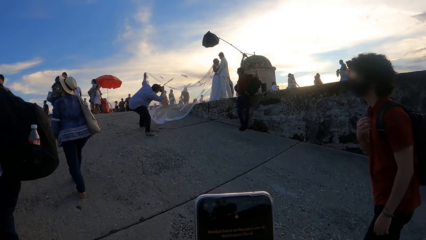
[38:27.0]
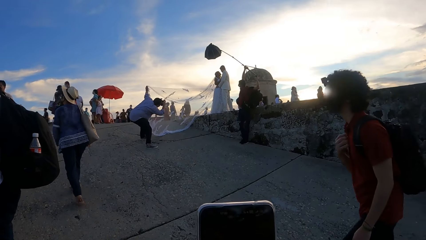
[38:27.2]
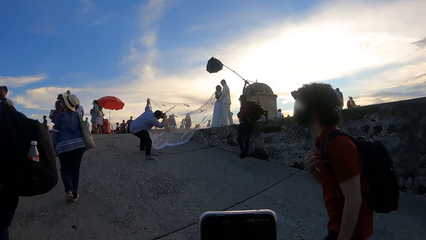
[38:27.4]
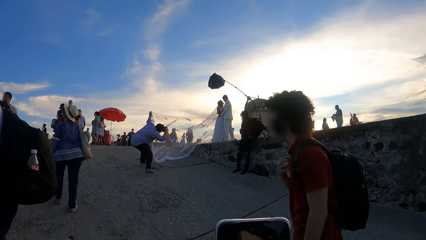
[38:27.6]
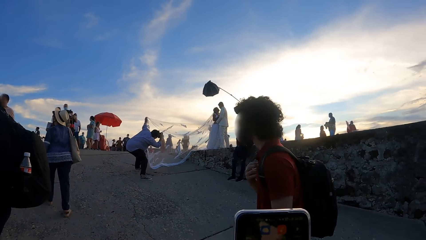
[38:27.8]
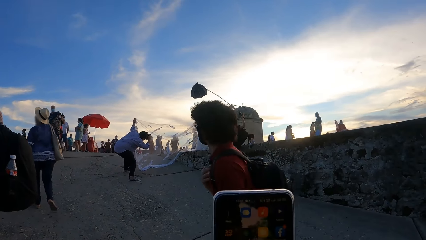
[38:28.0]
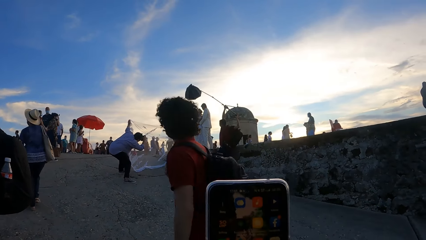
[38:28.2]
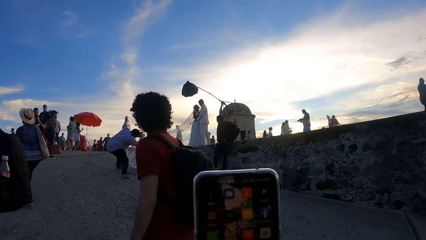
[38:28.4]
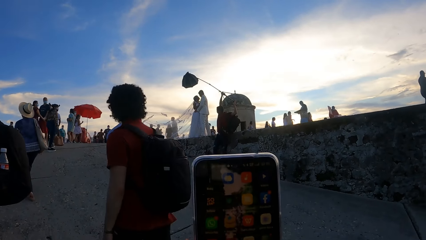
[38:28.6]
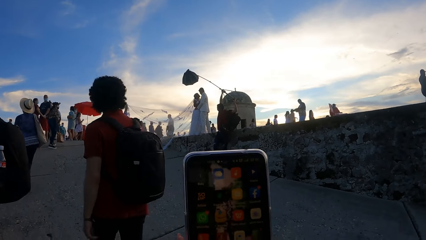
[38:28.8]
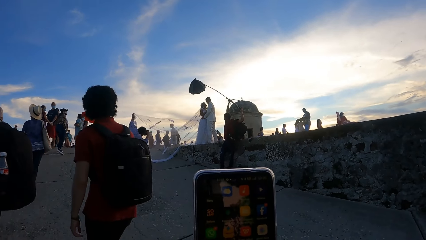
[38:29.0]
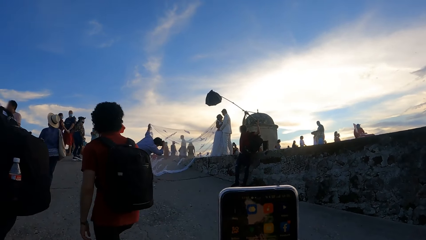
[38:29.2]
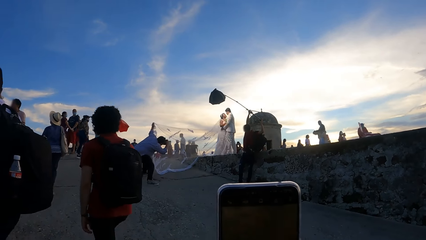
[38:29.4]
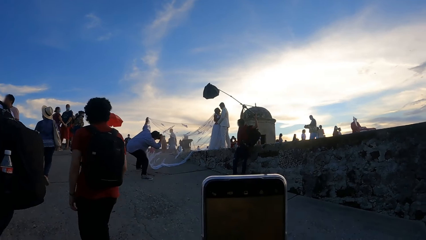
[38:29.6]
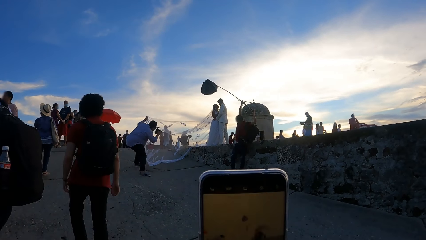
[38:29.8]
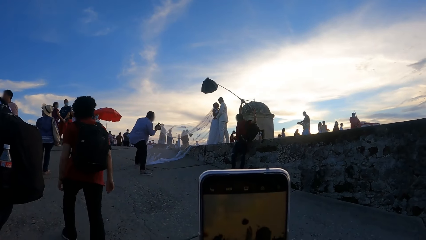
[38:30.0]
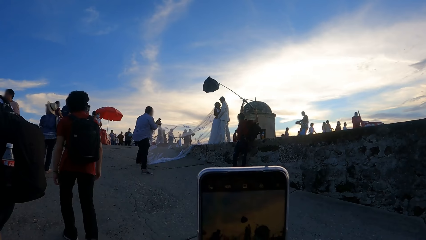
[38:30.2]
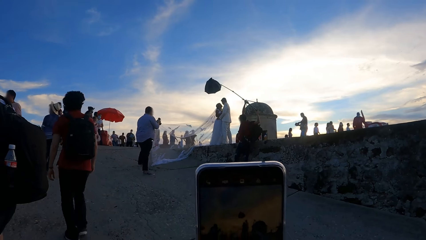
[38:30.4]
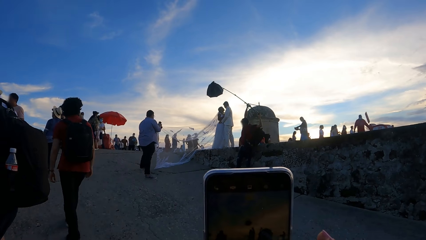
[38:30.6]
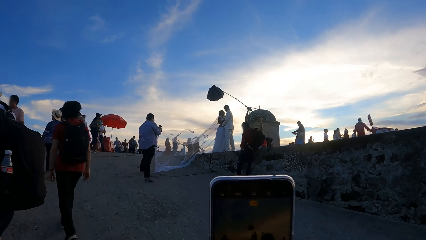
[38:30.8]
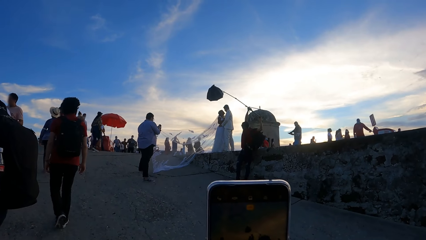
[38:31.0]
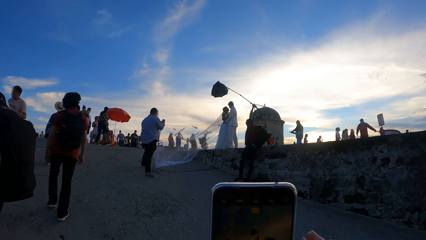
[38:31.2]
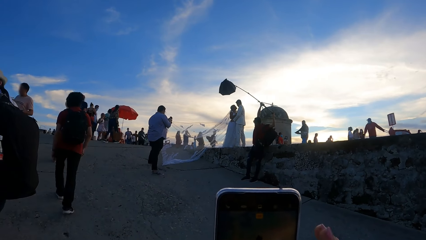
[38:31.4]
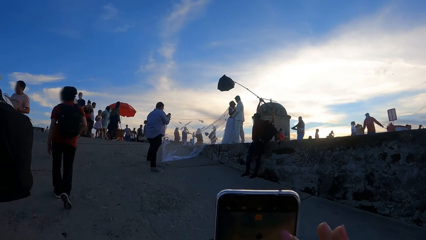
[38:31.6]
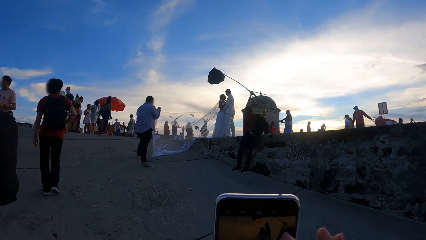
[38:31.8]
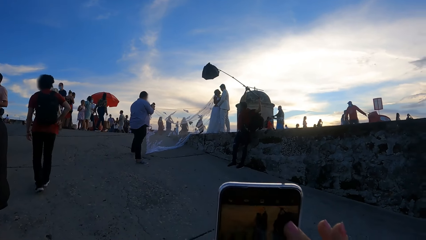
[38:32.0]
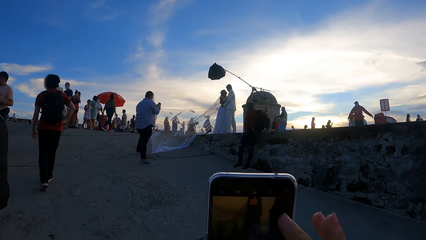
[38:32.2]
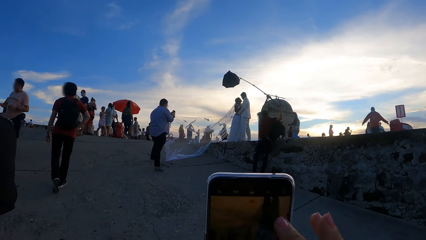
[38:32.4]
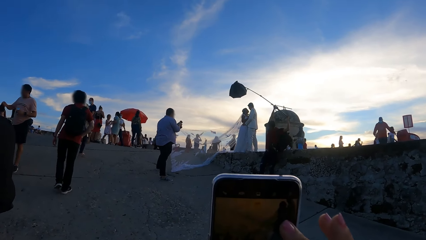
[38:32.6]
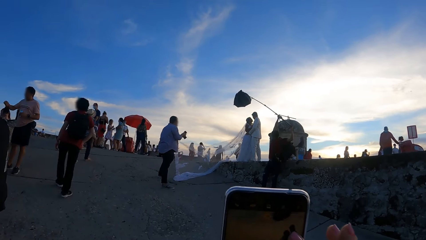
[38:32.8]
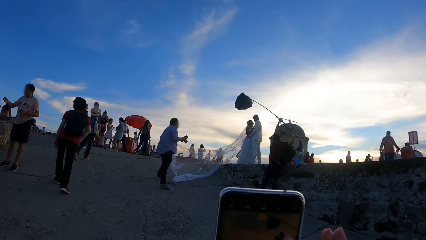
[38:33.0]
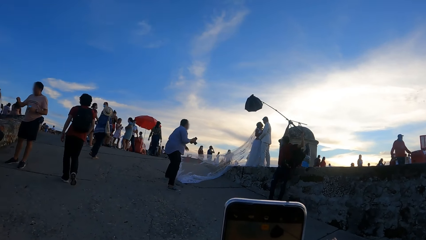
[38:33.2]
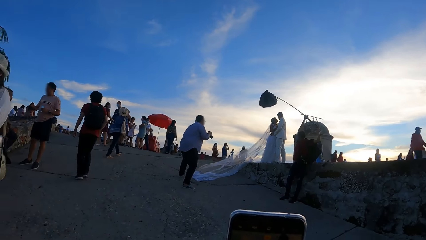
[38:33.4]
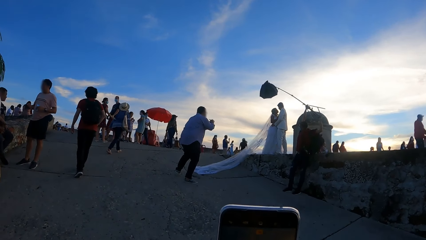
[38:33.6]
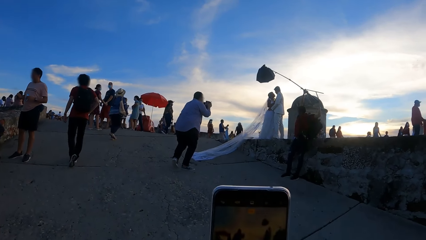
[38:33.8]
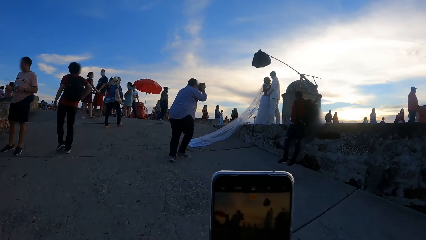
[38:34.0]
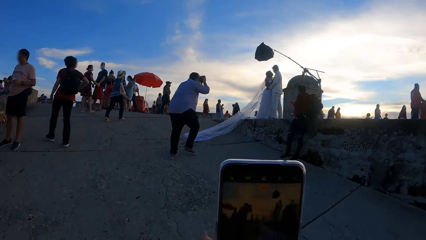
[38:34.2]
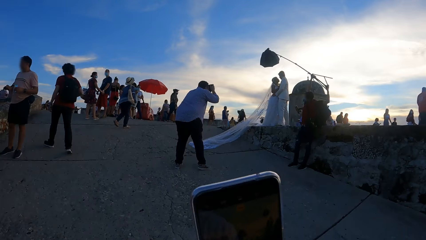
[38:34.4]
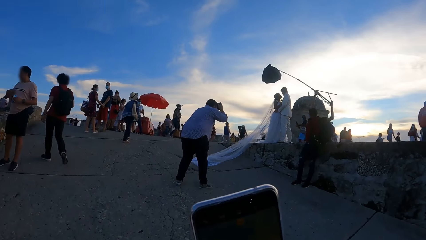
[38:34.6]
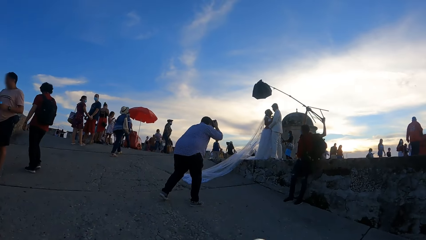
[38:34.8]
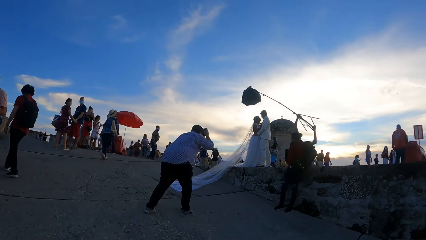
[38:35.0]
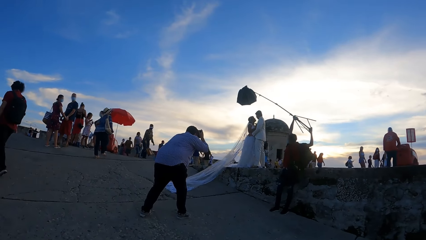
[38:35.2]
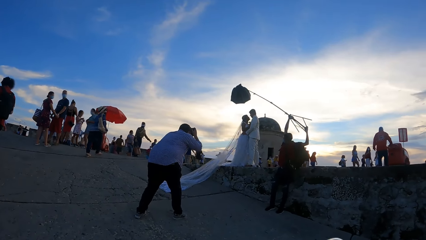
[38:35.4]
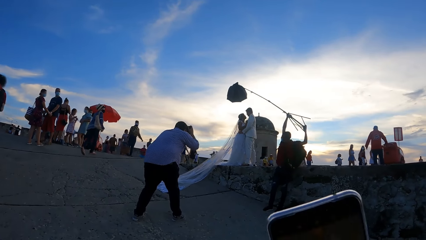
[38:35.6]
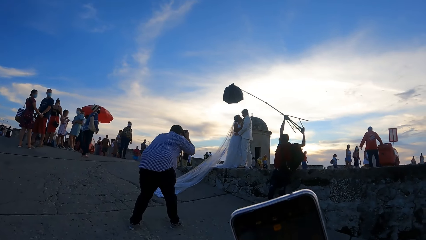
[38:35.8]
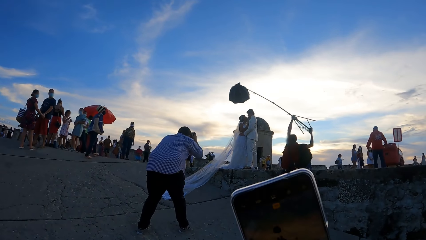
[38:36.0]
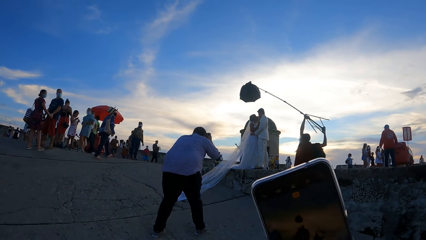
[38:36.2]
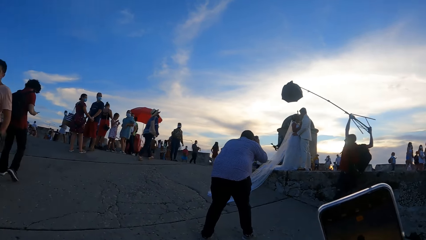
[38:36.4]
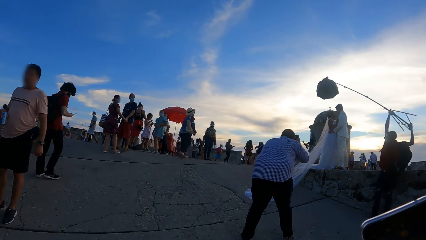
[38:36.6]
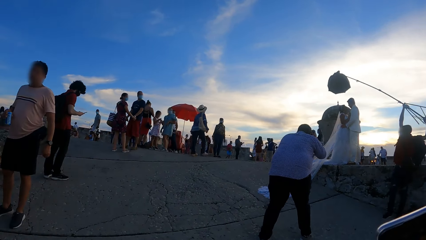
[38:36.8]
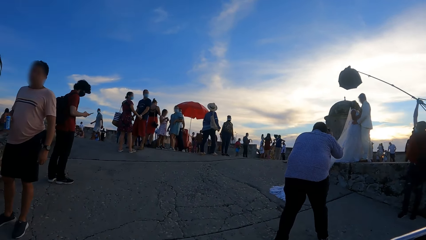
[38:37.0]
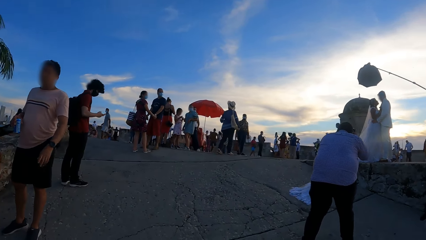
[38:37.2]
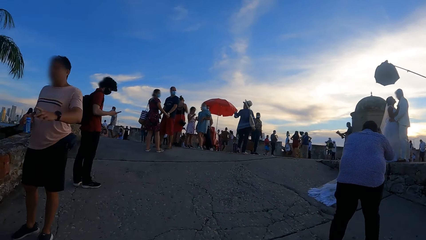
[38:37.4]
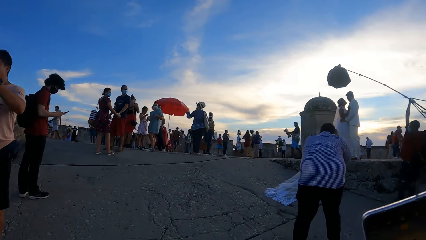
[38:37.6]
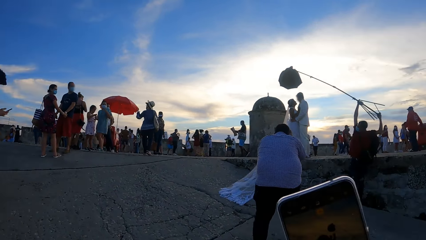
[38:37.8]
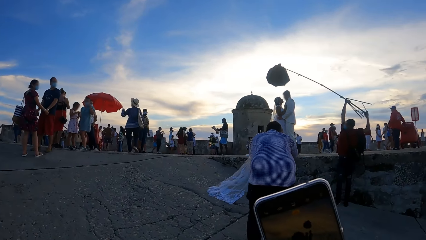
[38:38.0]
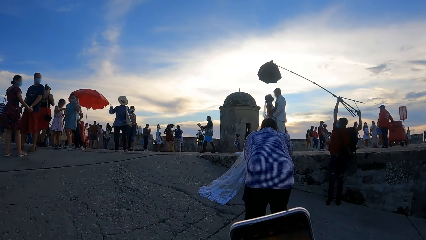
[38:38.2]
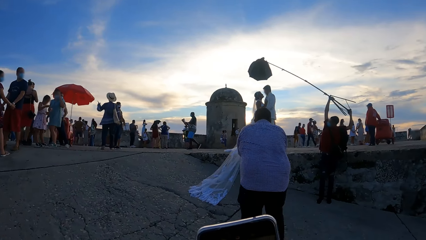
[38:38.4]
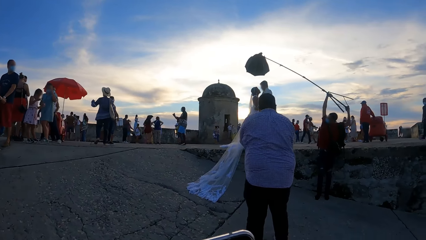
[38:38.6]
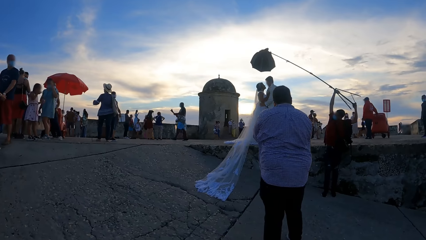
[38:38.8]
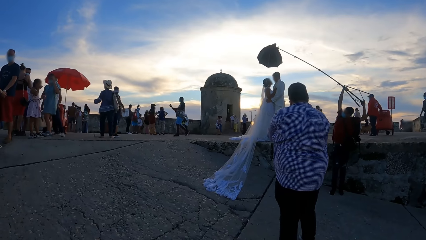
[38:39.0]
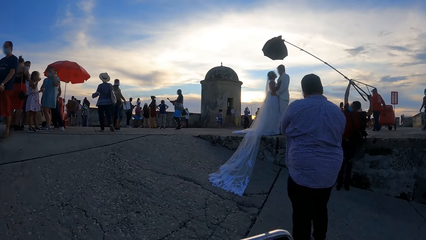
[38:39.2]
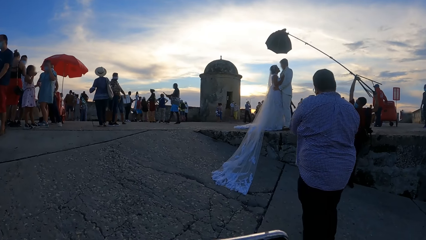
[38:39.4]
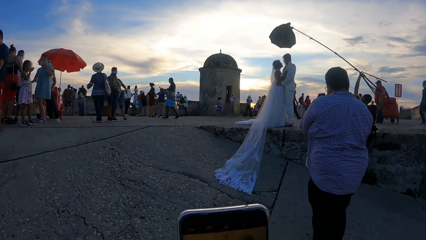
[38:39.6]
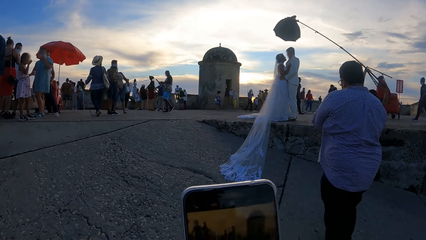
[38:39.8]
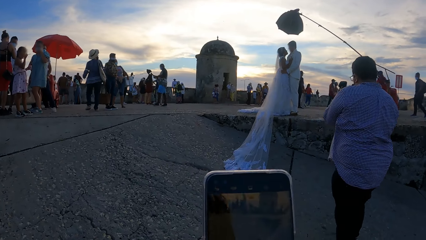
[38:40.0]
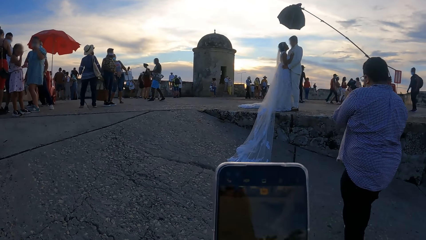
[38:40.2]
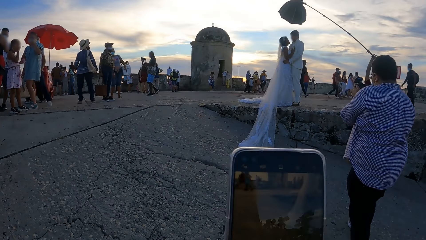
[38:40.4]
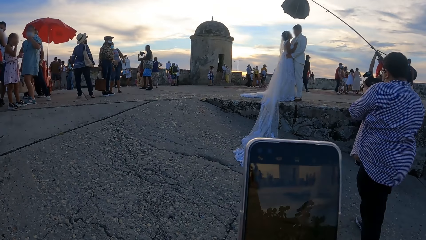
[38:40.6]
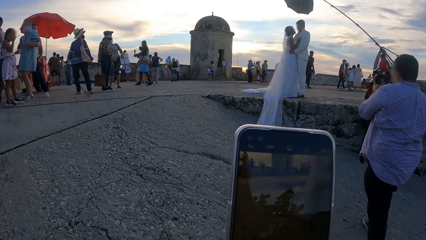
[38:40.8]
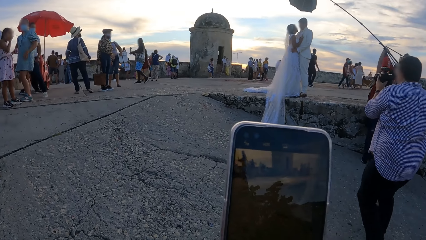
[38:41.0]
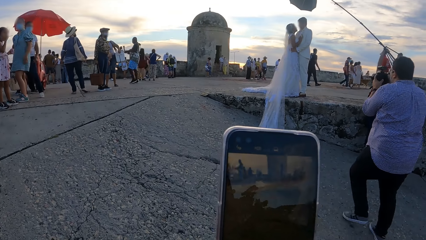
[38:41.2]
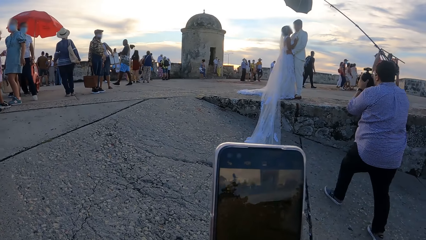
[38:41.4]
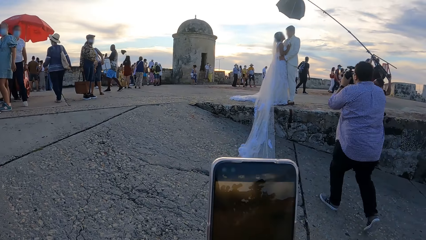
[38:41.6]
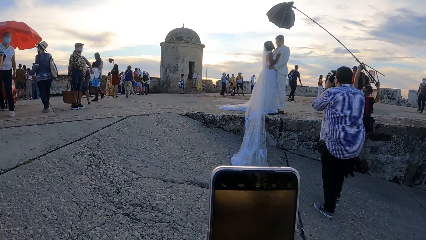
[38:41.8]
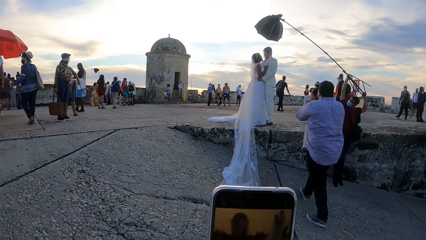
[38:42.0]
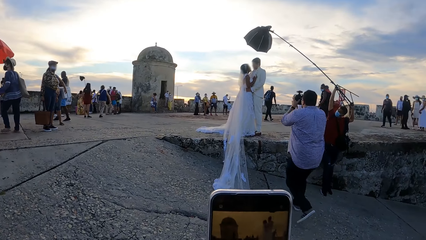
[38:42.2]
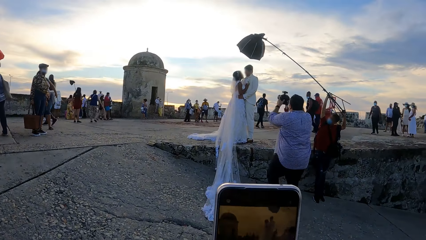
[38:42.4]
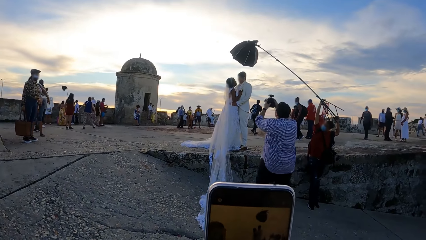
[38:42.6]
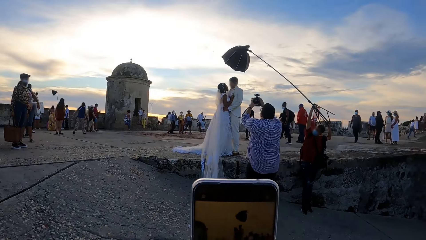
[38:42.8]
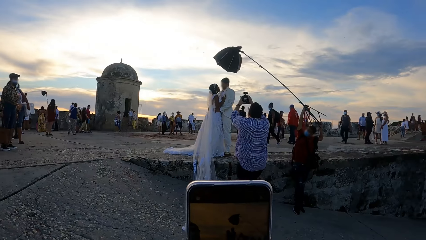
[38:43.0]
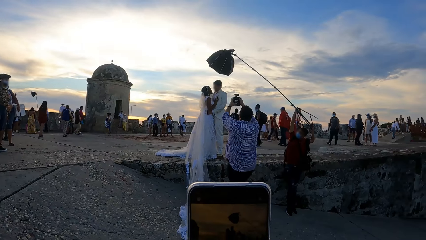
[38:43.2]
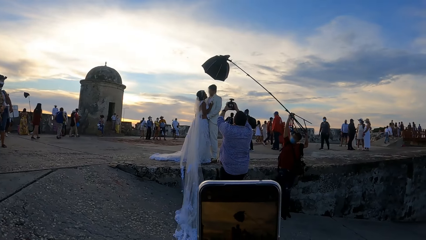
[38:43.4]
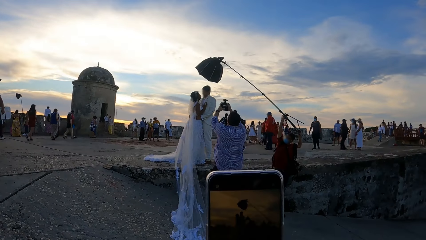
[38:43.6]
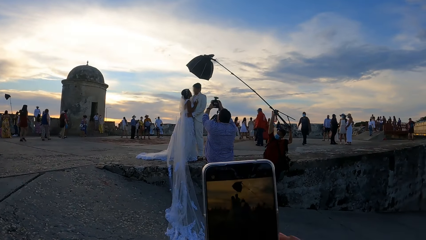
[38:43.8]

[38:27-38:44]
The camera wearer lifts the phone and operates the phone. They take the photo of the bride and the groom with the cellphone. They walk around and climb the bridge. They lift the phone, walk around, and take the photo of the bride and the groom with the cellphone. They operate the phone.
